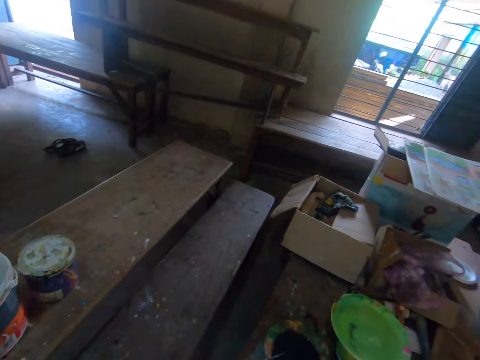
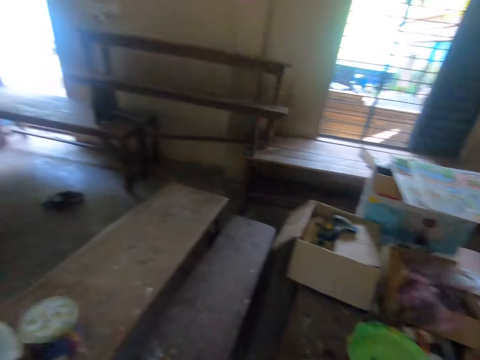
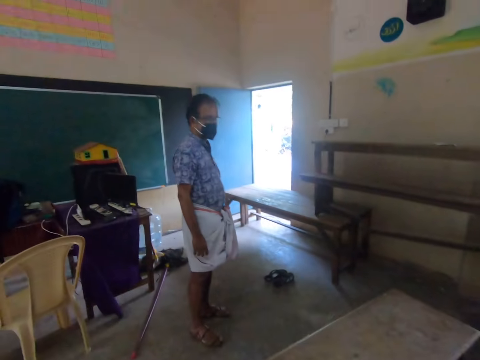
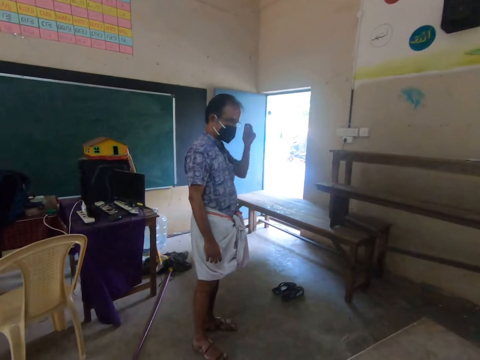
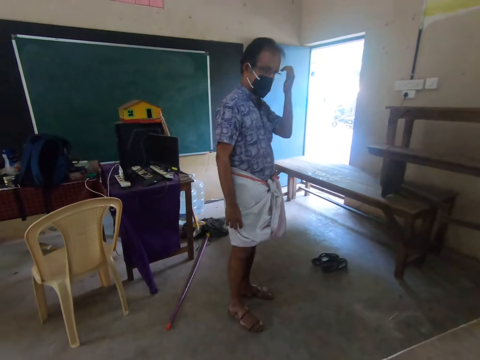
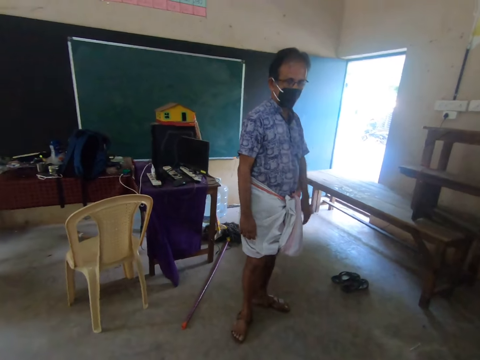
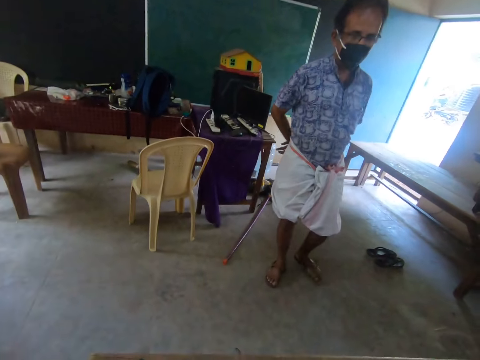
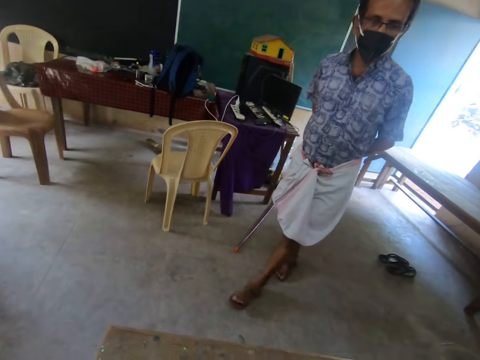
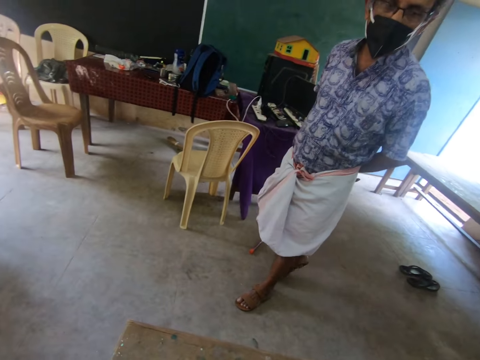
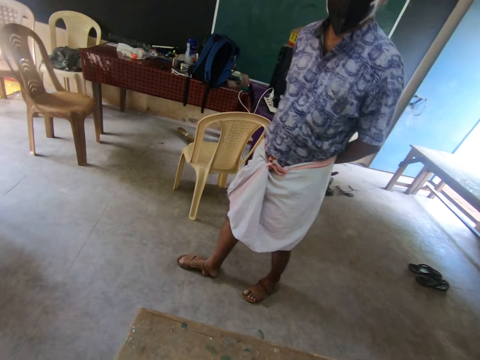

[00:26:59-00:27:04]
A man touches the face. The camera wearer moves around the room. The man steps forward.

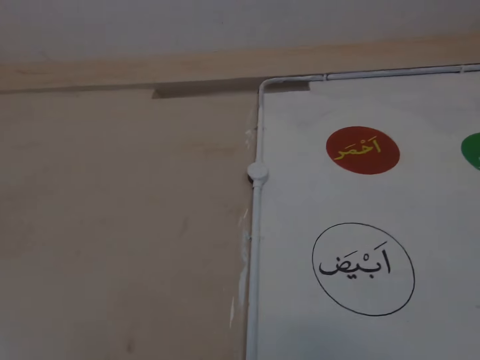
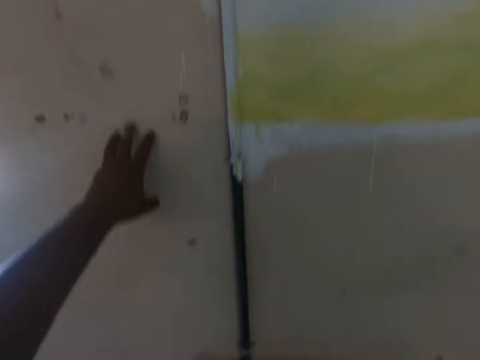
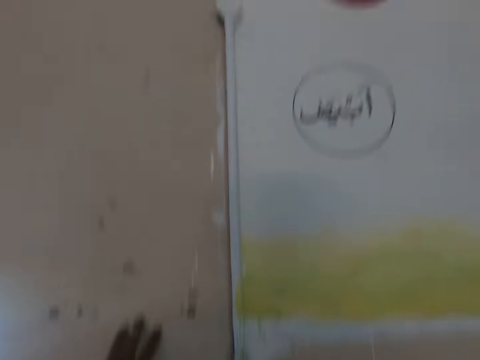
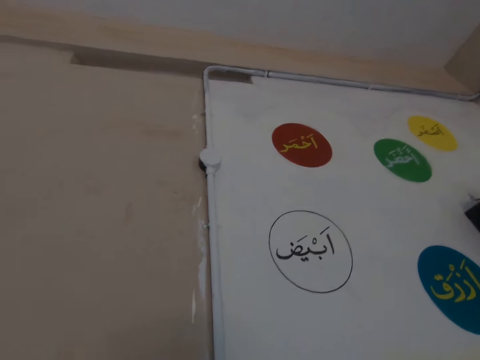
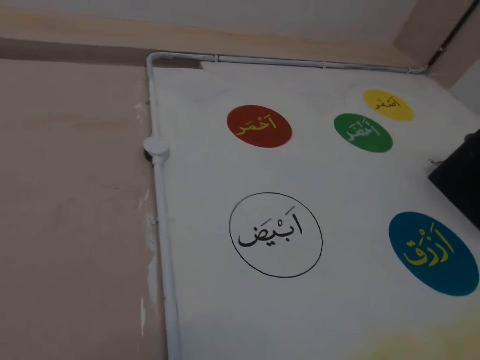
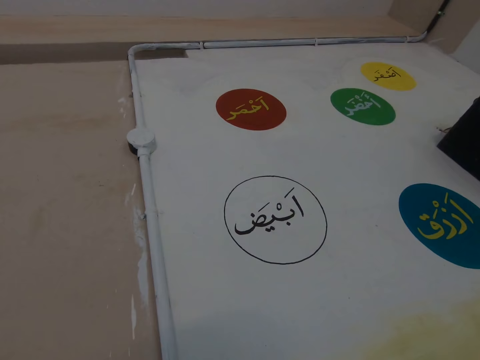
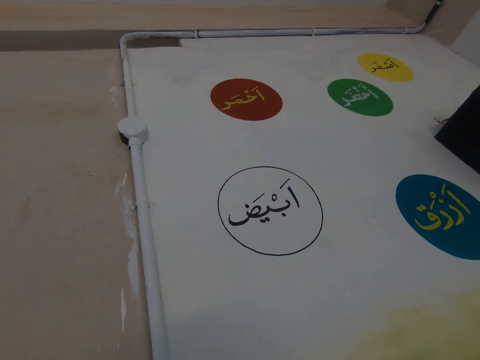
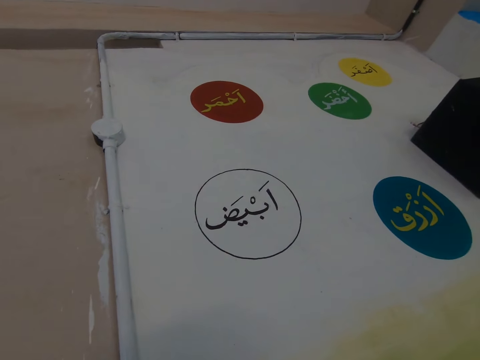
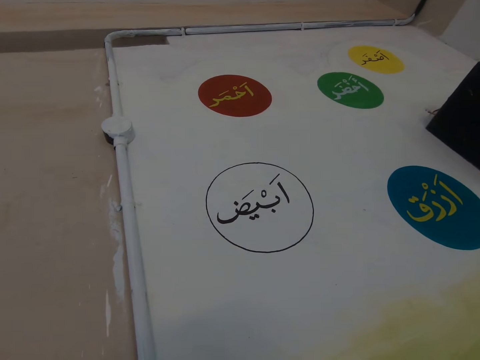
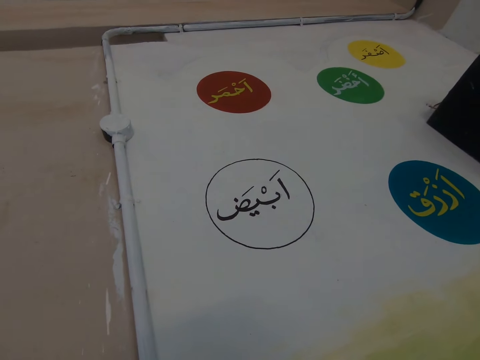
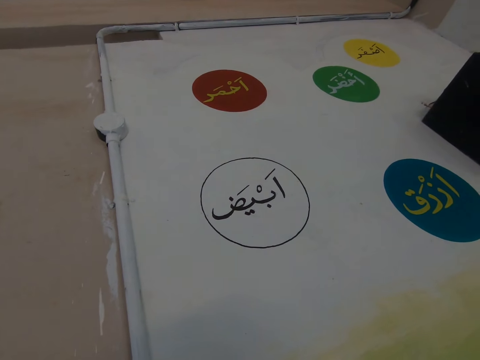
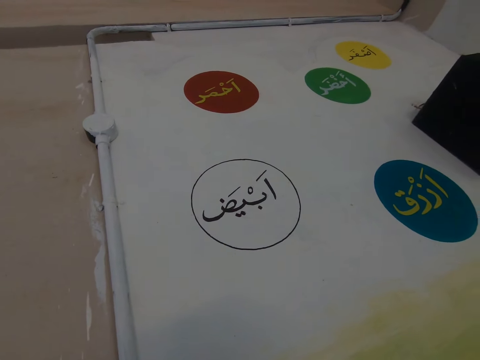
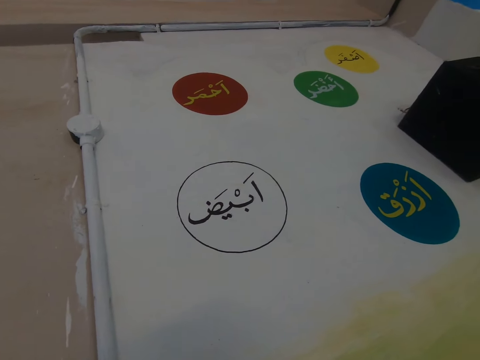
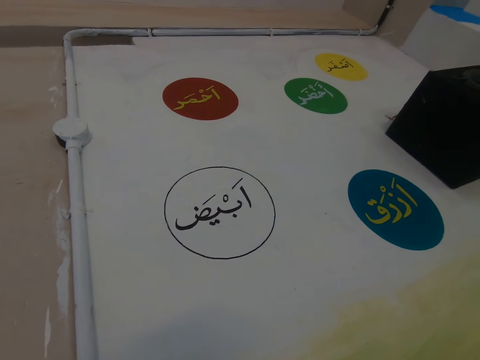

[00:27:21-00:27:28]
The camera wearer looks at the wall.

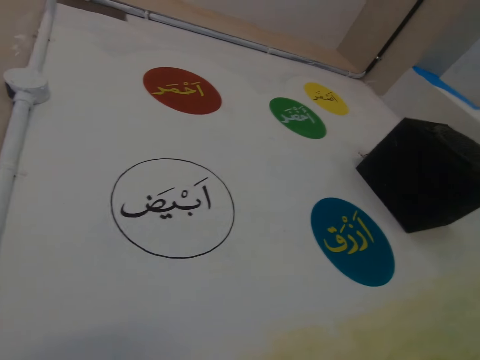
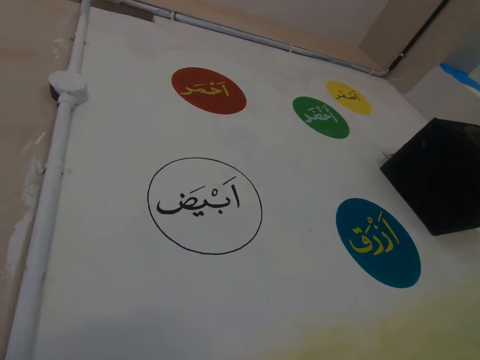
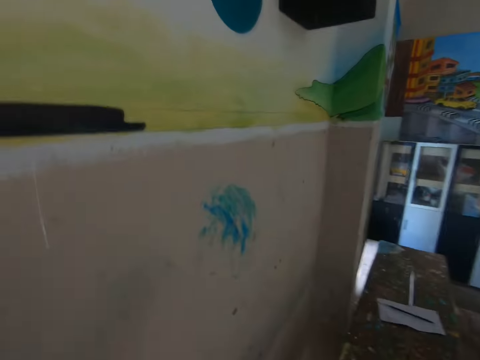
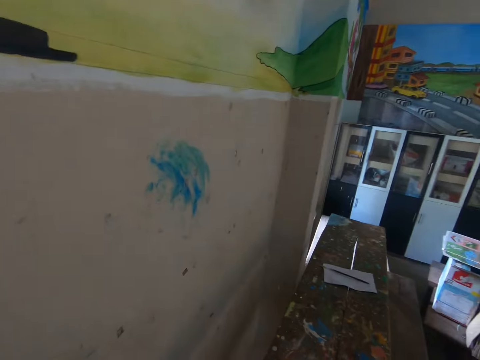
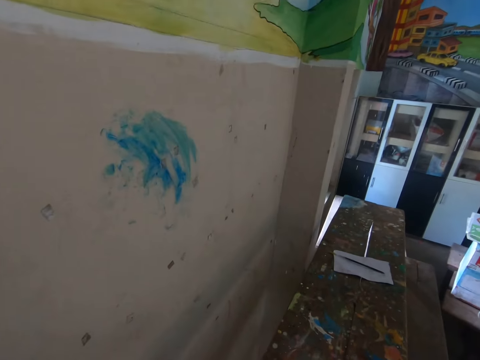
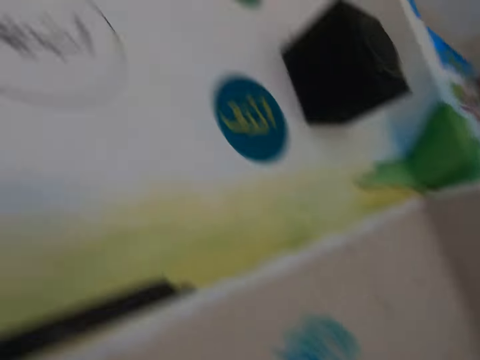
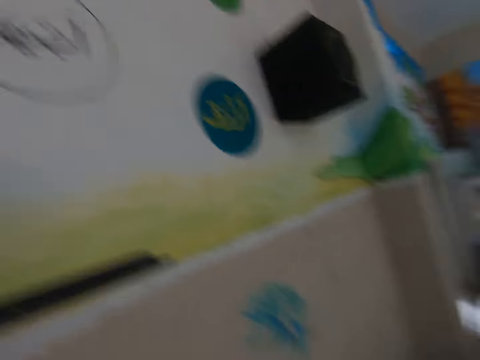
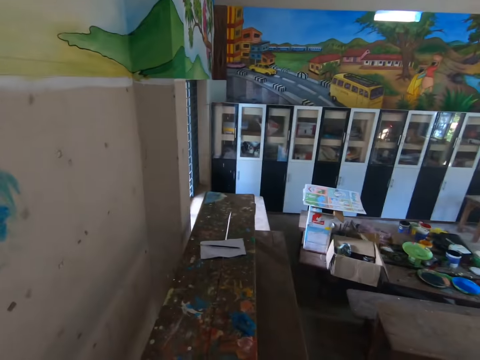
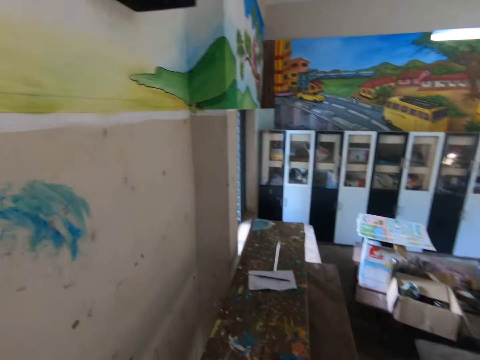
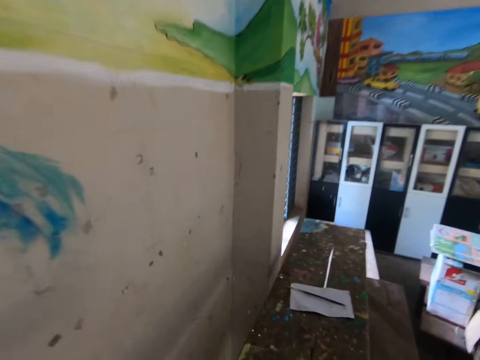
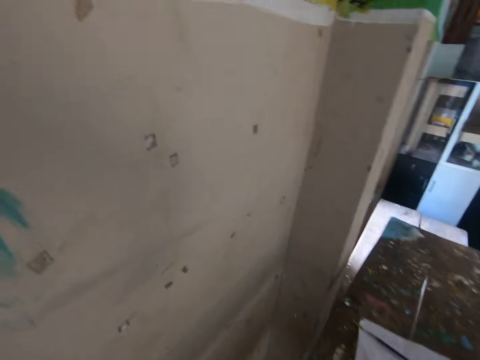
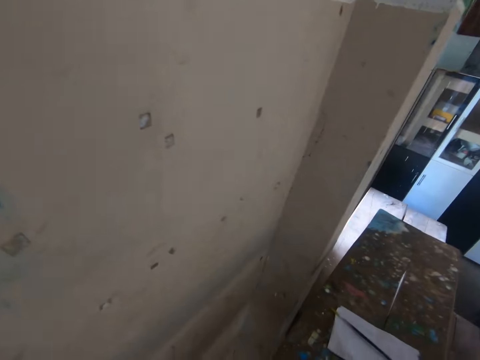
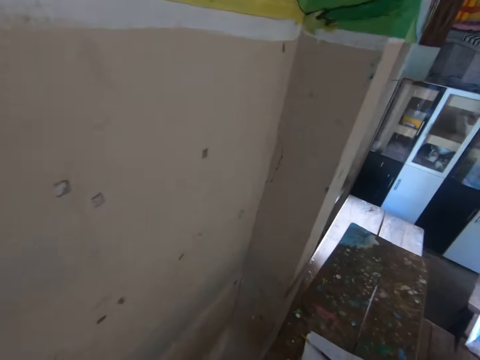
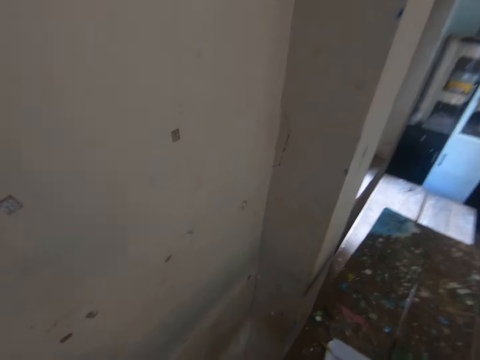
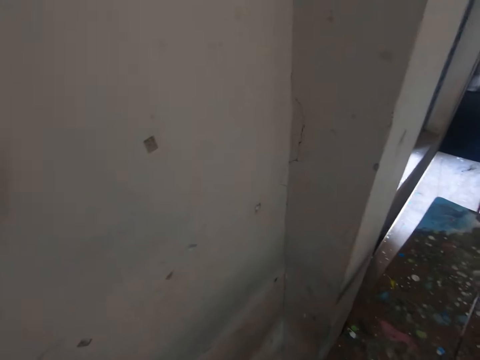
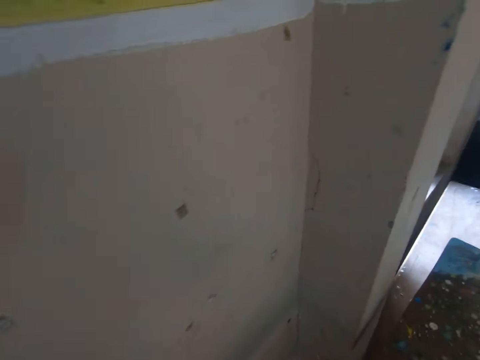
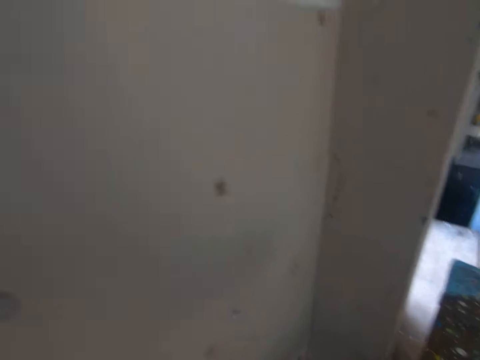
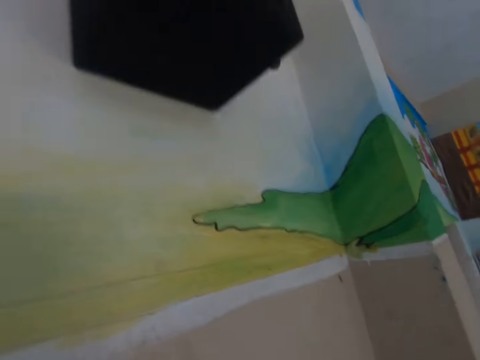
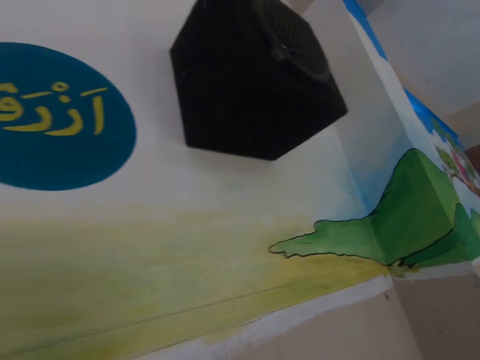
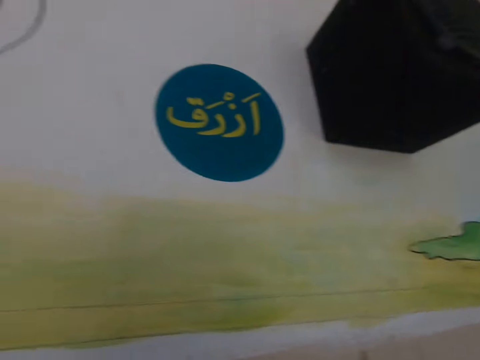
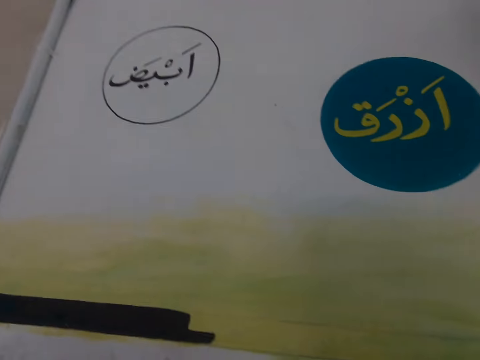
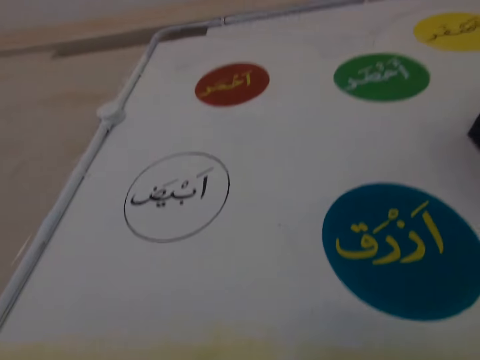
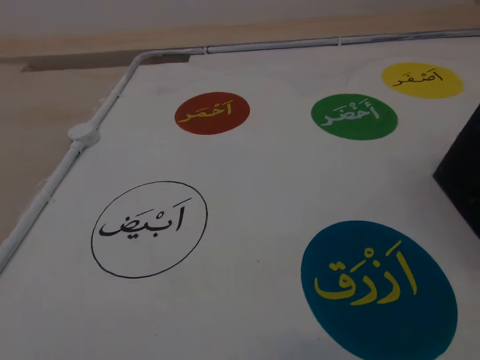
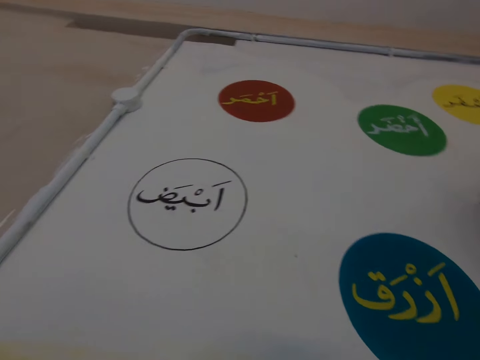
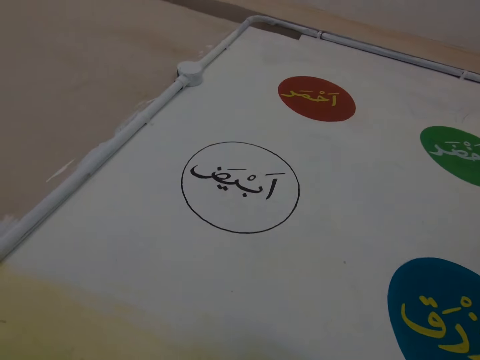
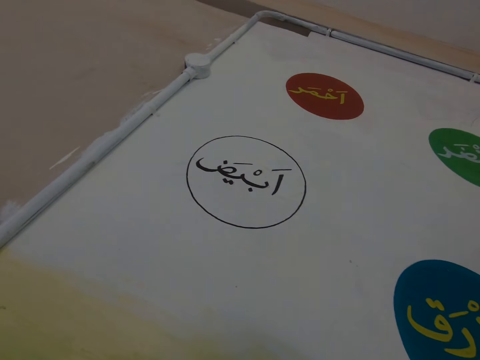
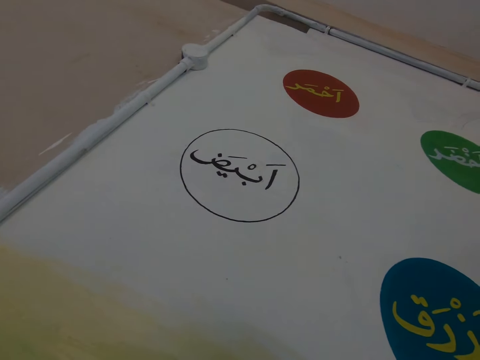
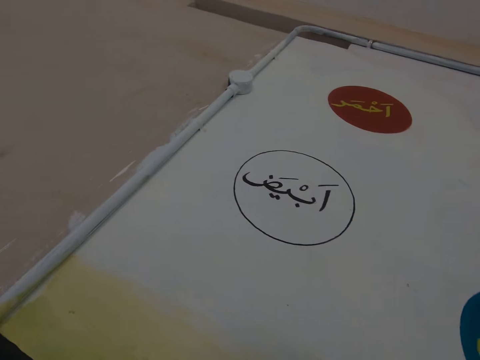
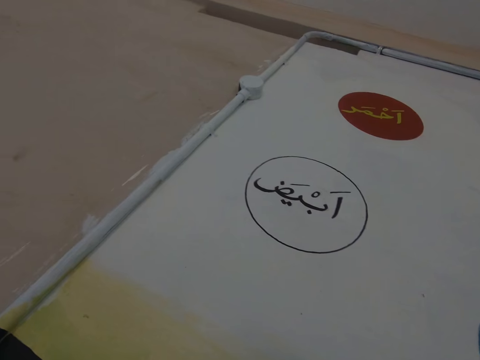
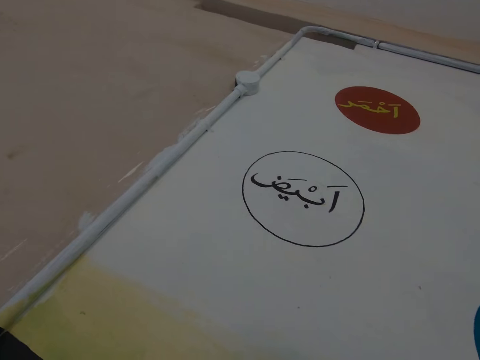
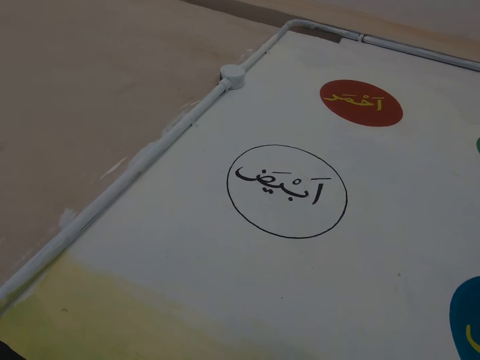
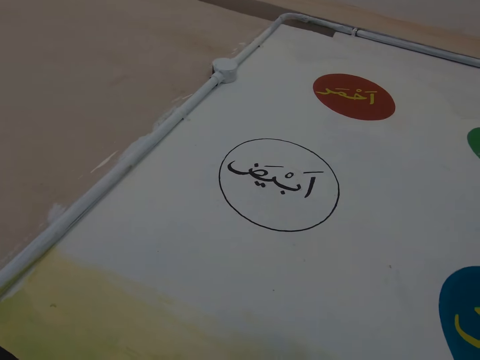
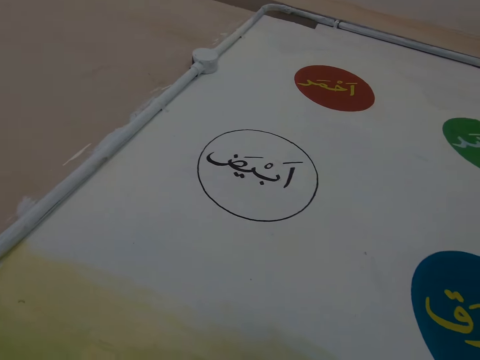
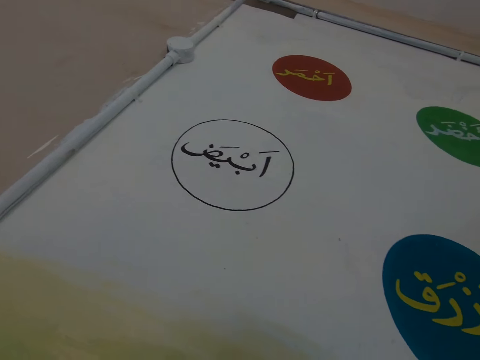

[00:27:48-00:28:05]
The camera wearer does something. They move around the room. They look at the wall. They look around the room.
